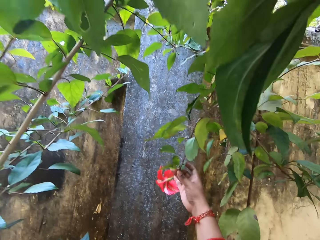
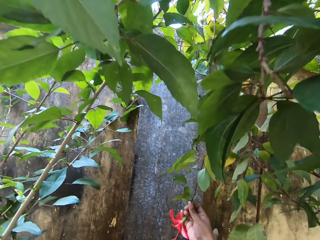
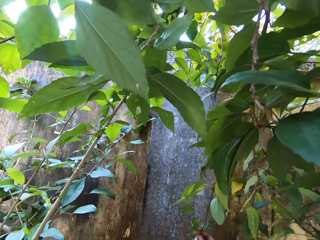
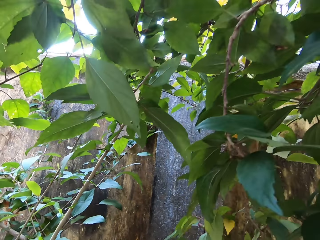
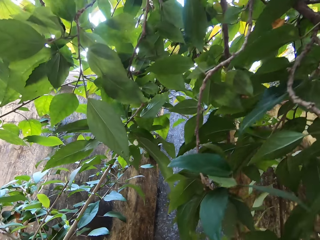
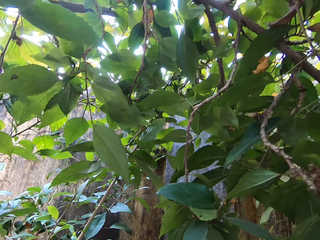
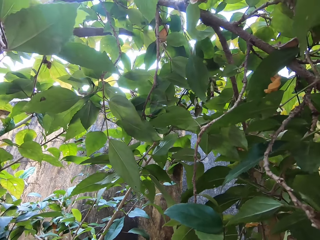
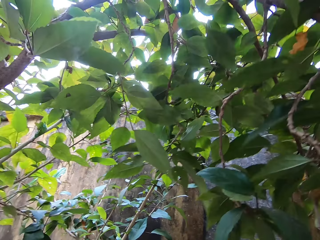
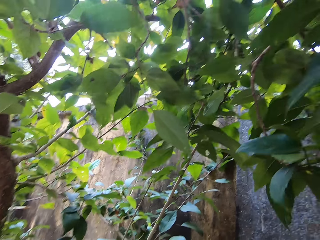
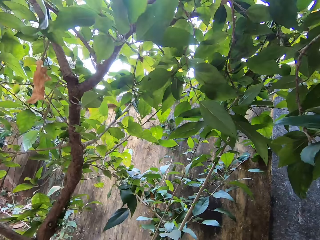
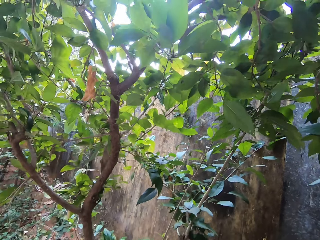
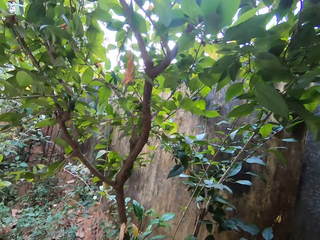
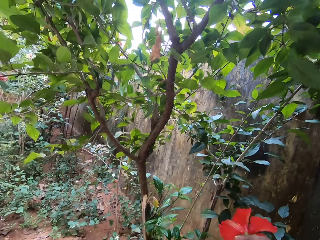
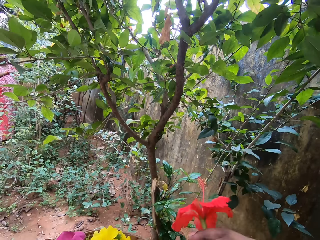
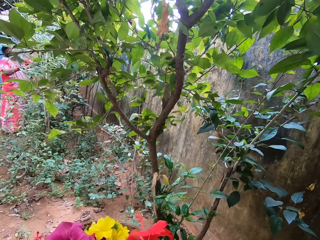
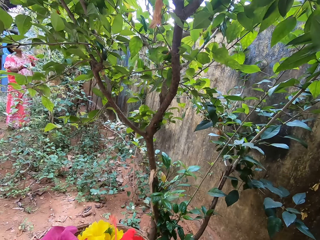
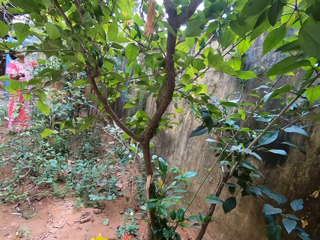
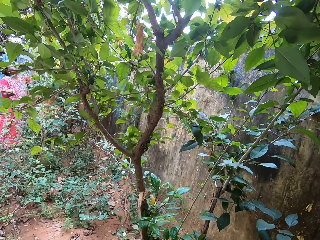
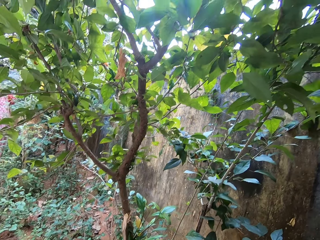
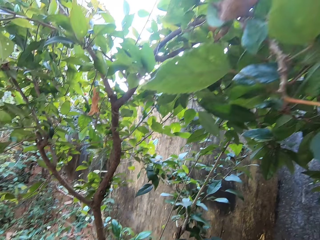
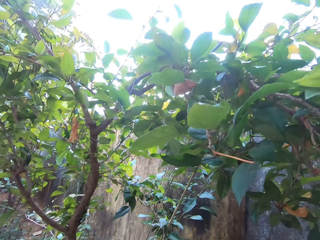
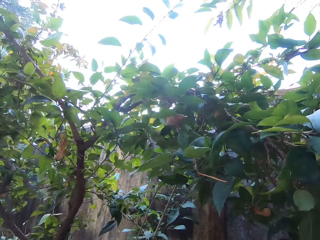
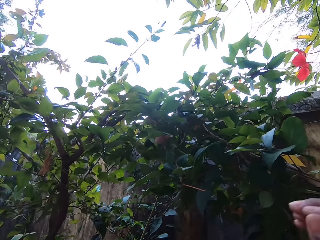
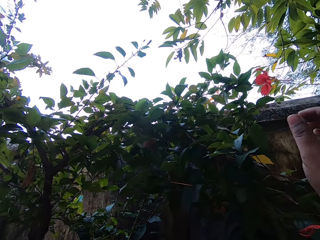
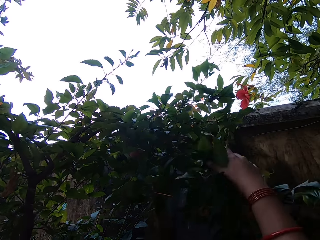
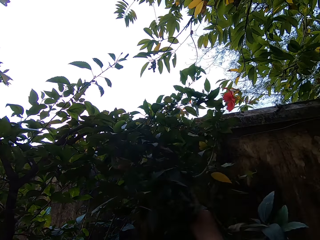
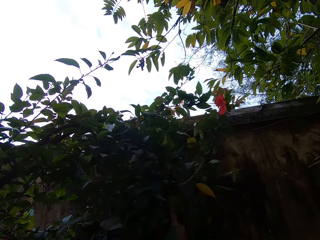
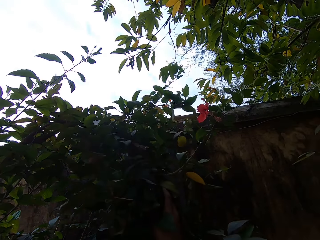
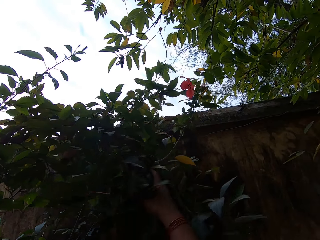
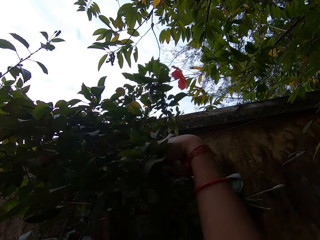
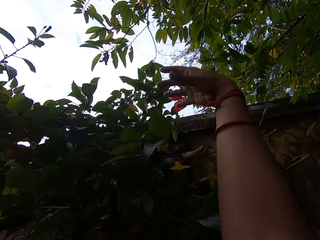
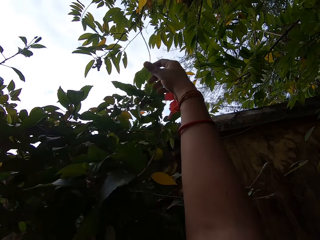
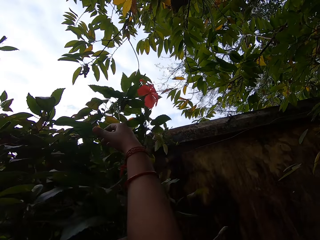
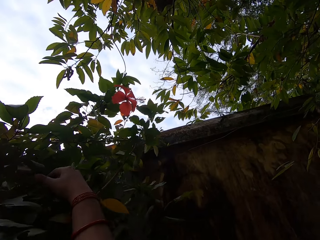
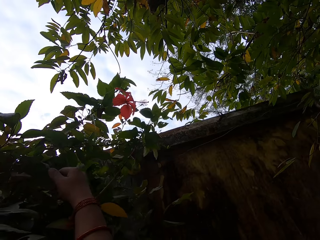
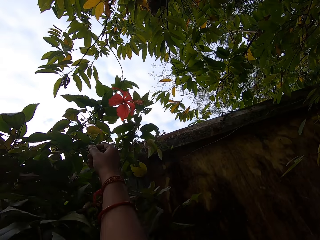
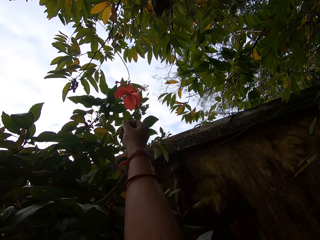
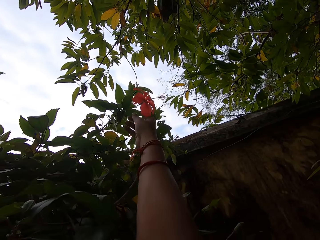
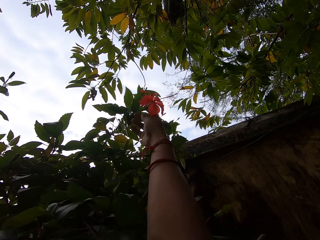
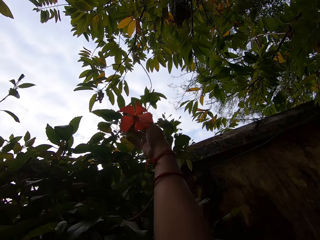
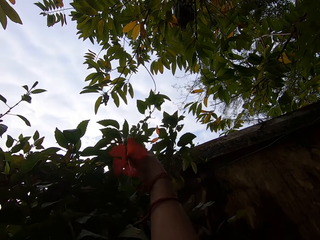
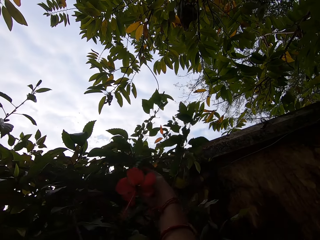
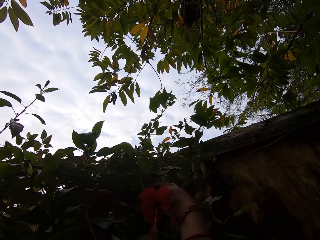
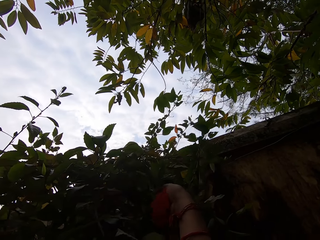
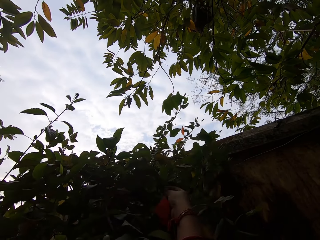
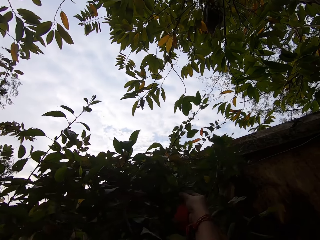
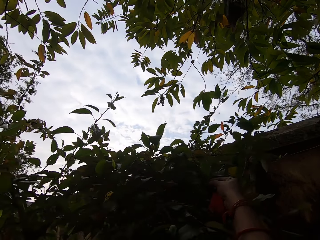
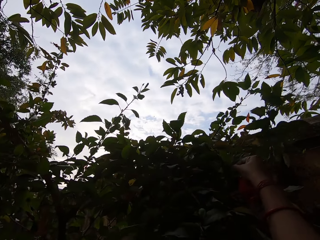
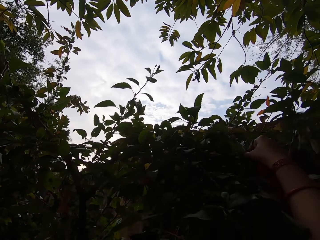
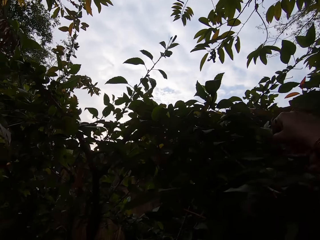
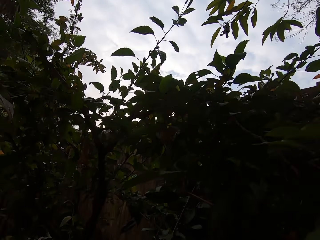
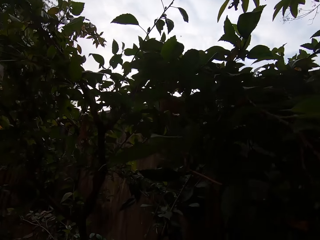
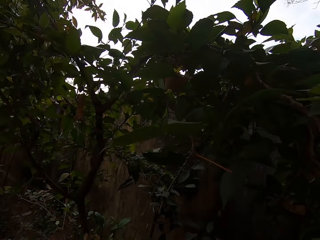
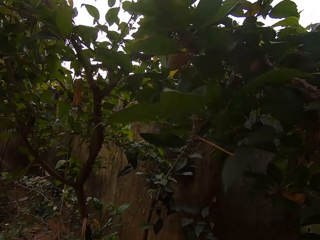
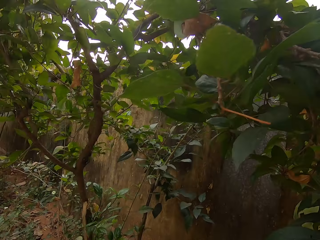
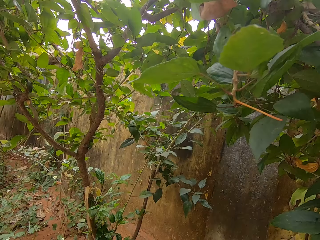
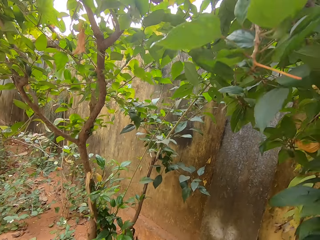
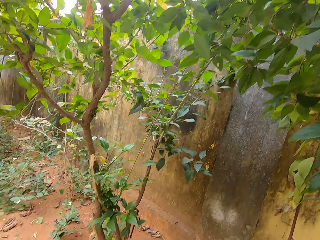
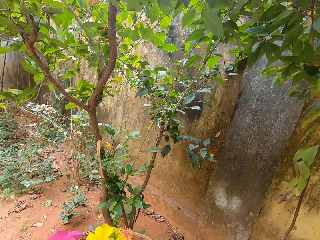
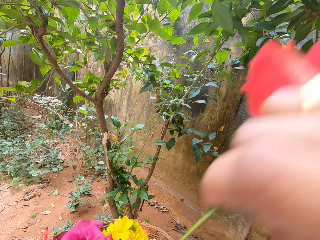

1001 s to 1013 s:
The camera wearer plucks a flower with the right hand. They put the flowers in the basket. They interact with a woman. They move the leaves. They pluck a flower with the right hand.

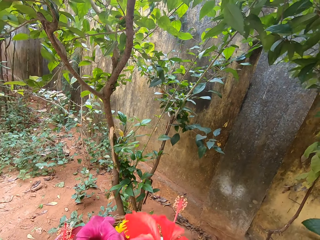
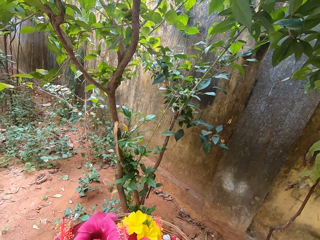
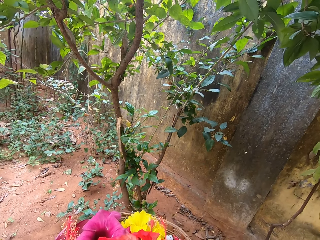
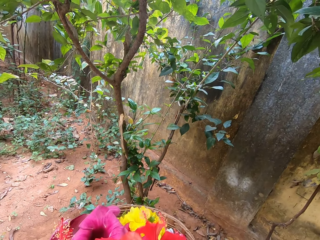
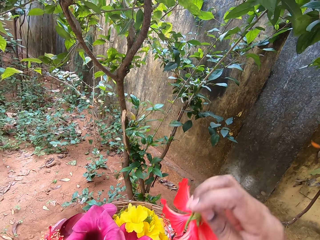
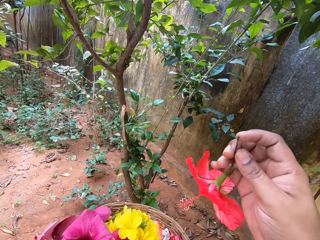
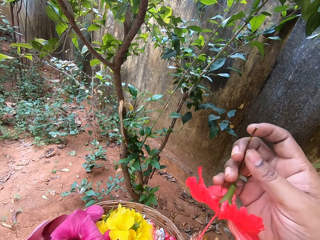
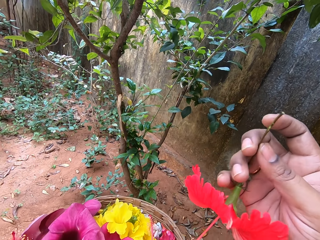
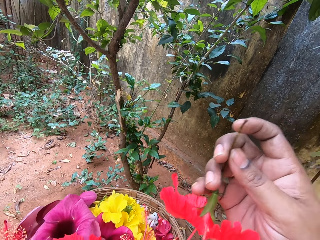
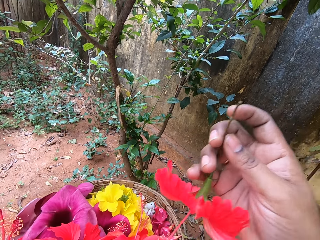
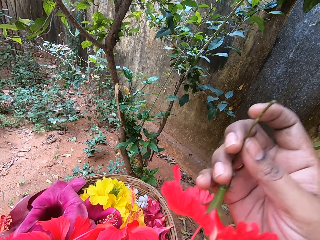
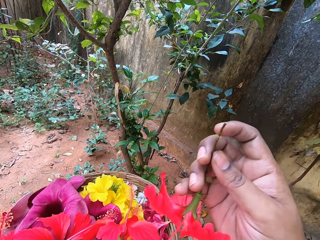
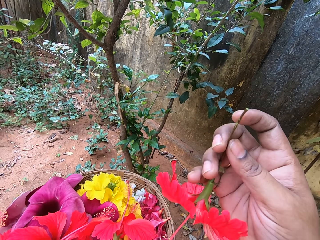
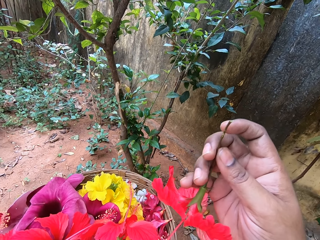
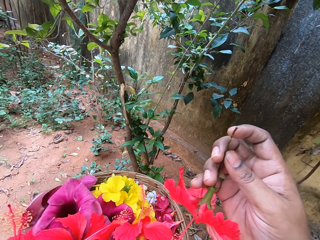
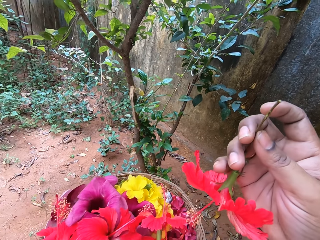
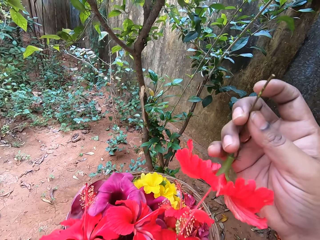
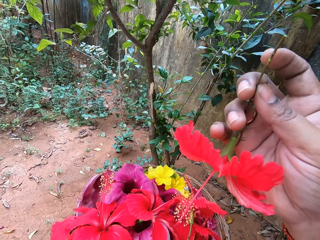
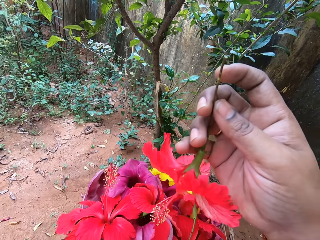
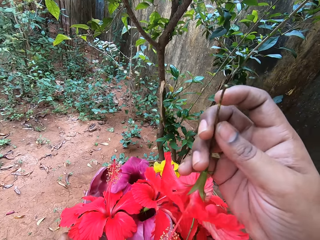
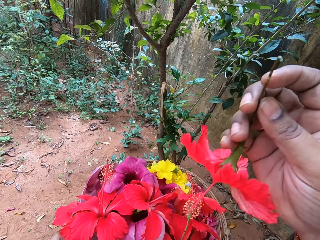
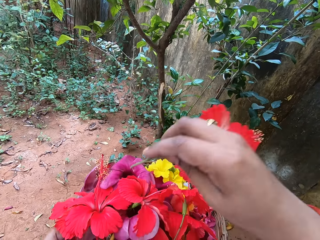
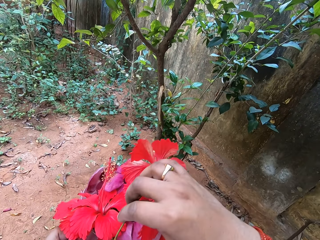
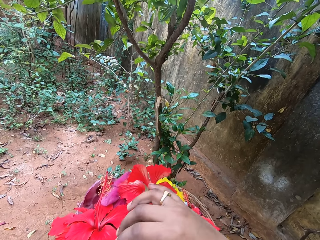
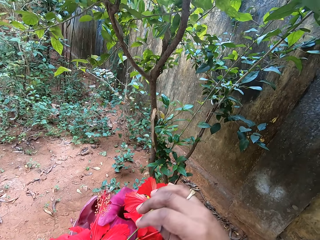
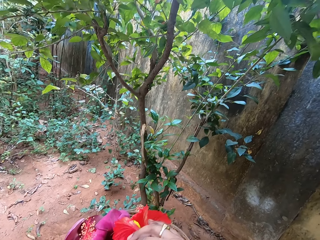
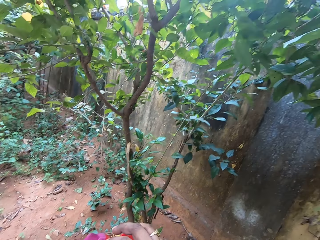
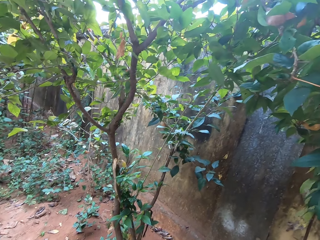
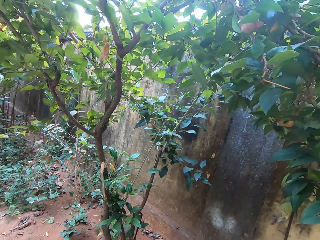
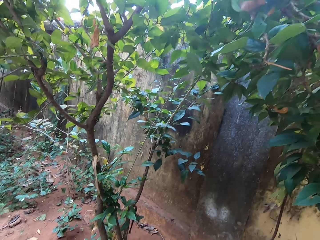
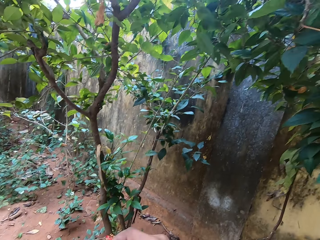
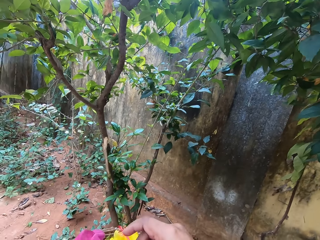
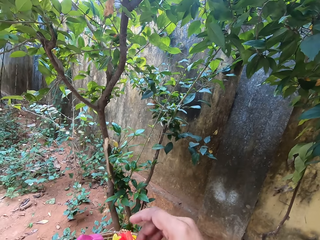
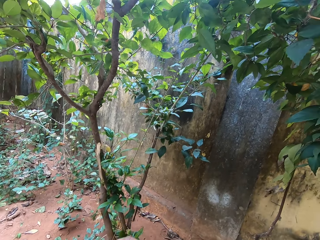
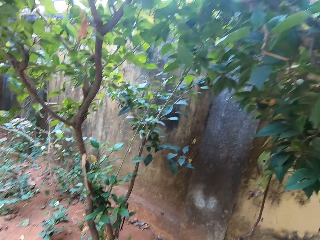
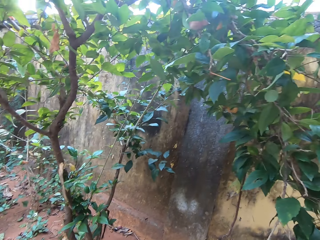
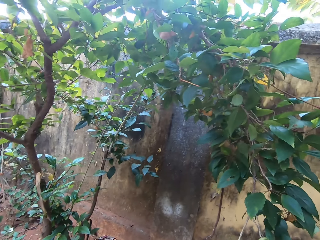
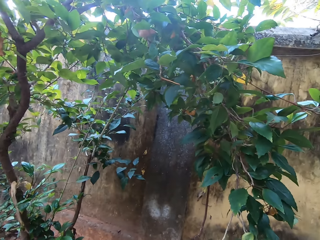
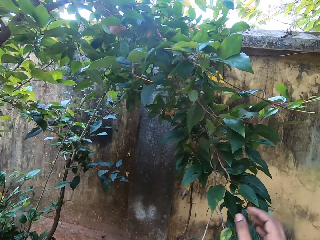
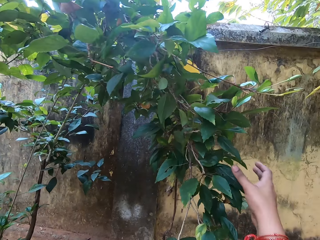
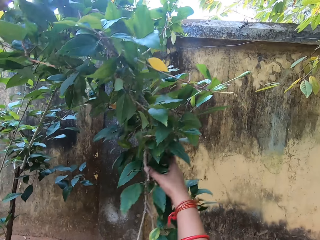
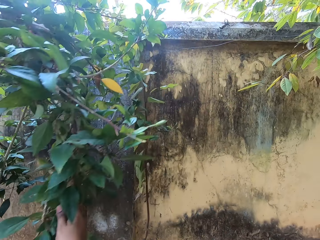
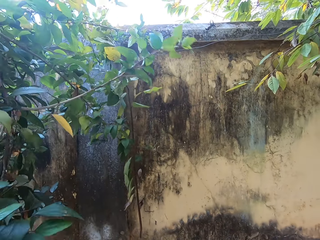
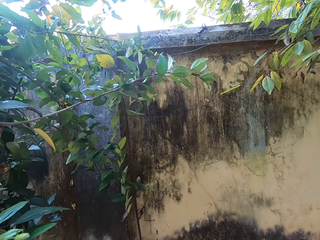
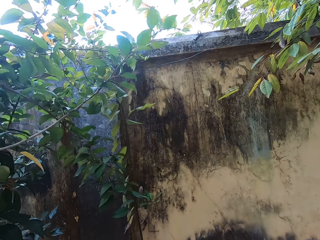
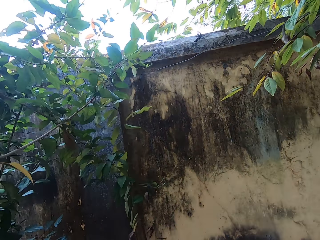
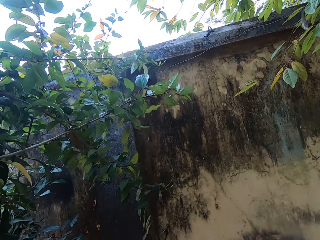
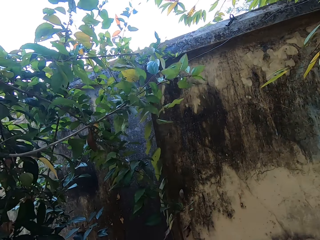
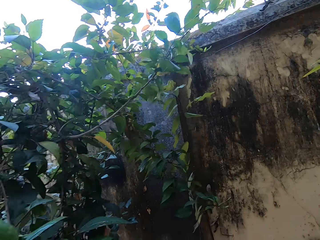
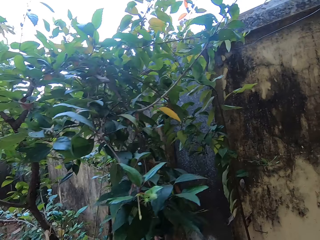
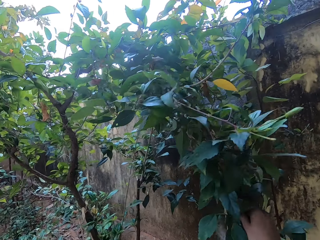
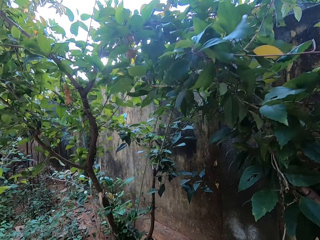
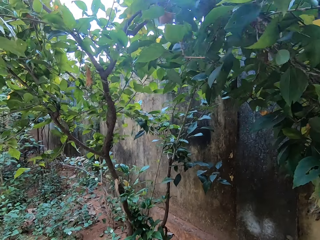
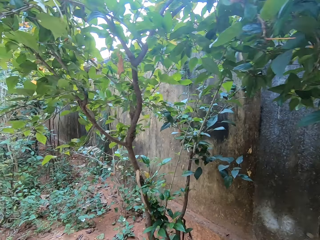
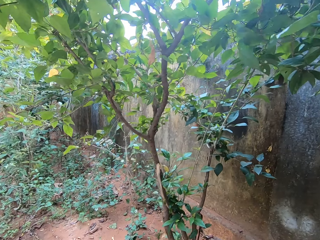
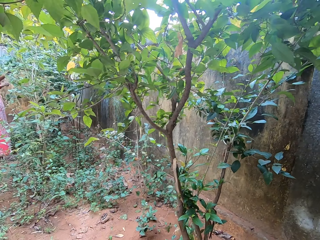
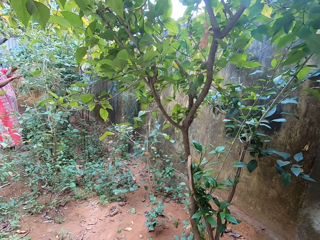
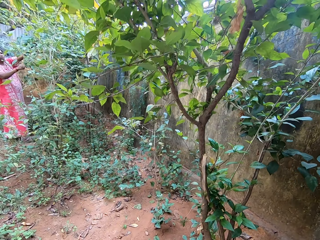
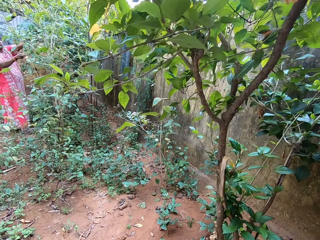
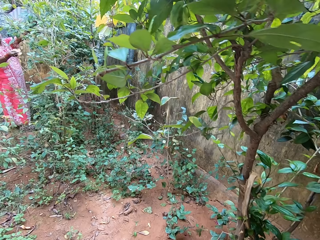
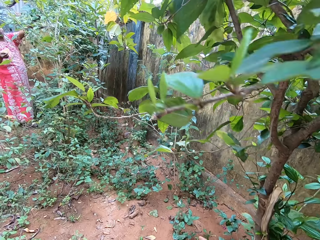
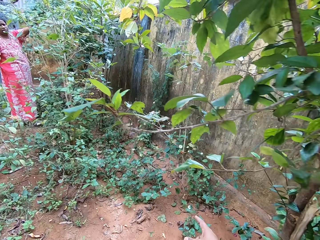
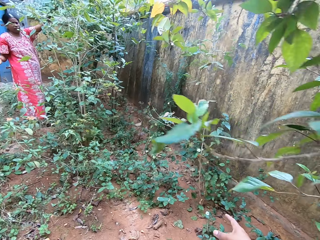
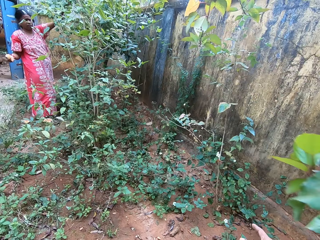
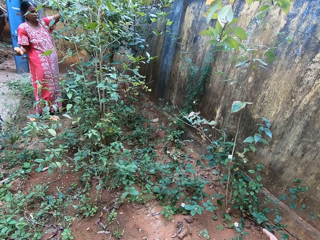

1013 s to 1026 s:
The camera wearer puts a flower on a basket. They count the flowers. They put the flowers in the basket. They interact with a woman. They pull down a branch of a tree. They move the plant leaves. They move around. The woman picks a flower.
